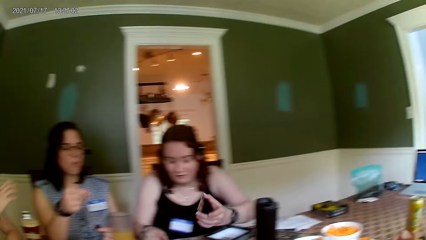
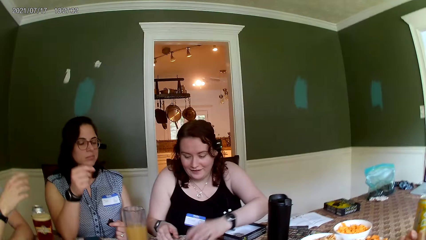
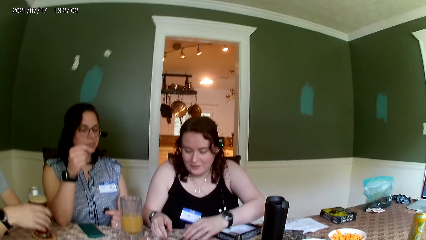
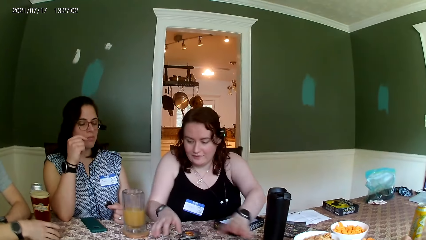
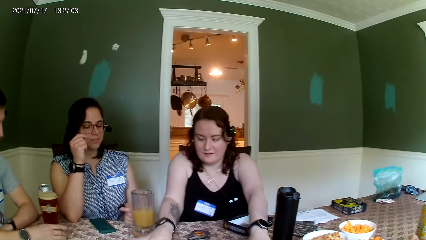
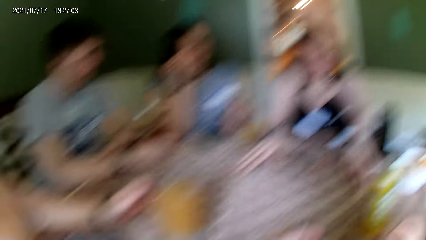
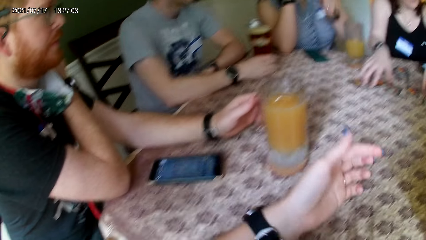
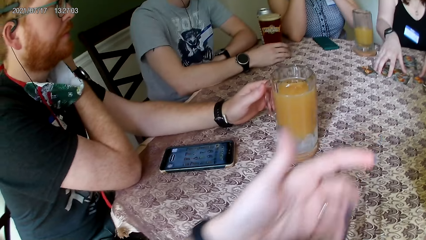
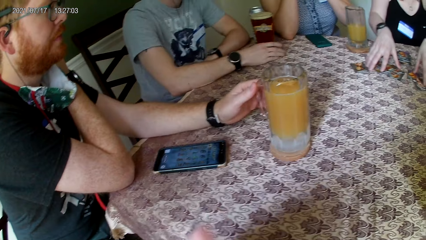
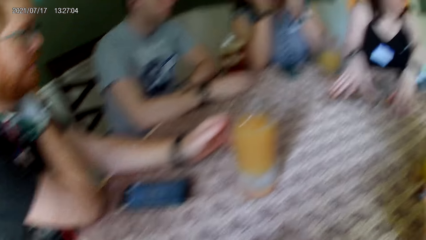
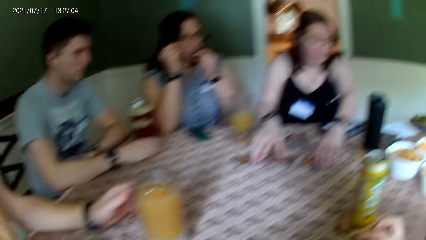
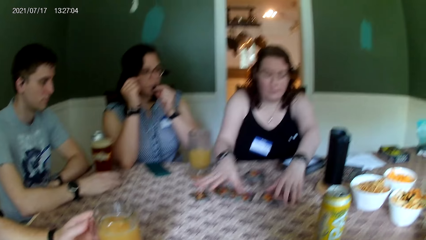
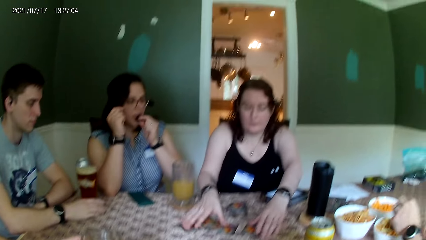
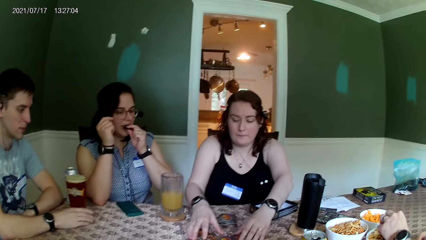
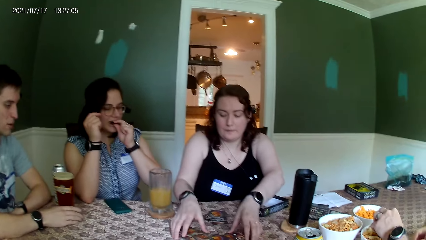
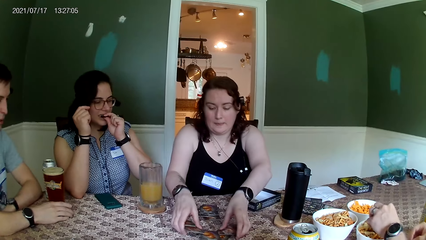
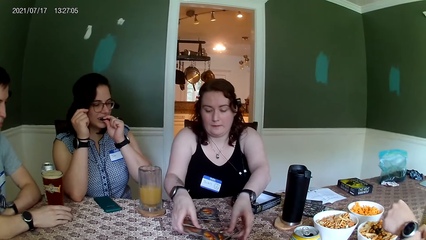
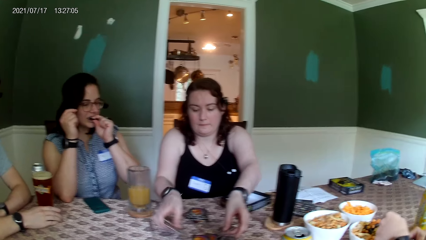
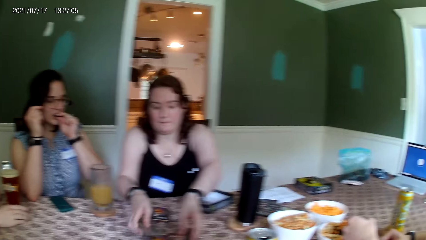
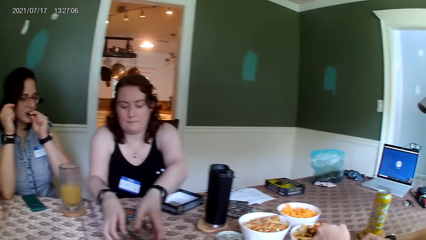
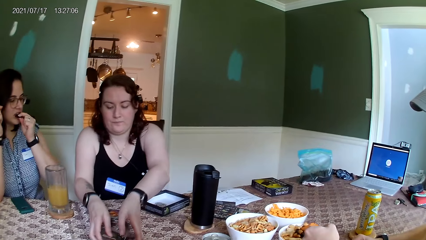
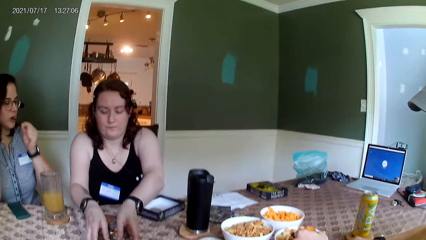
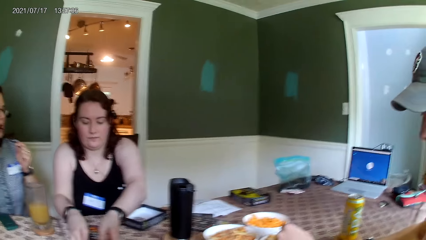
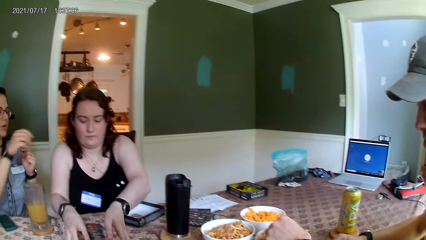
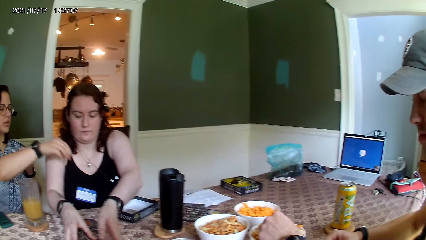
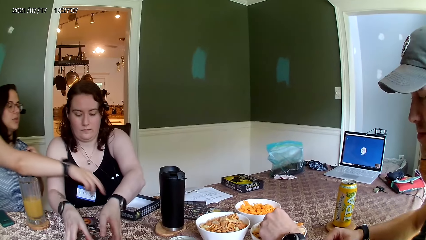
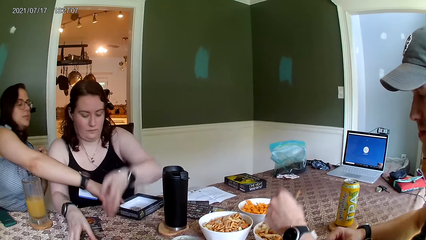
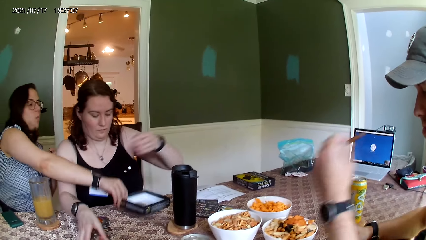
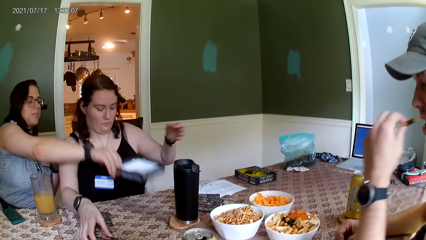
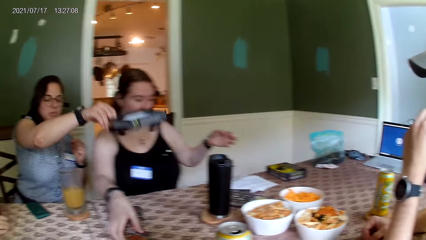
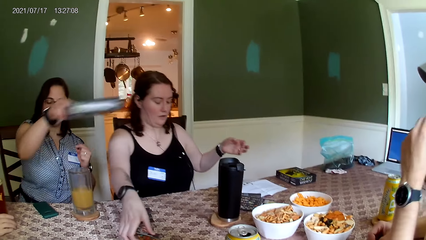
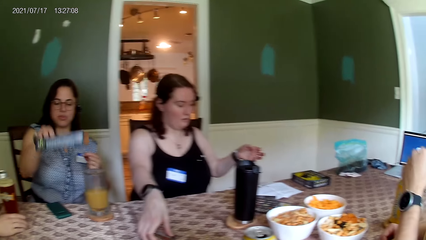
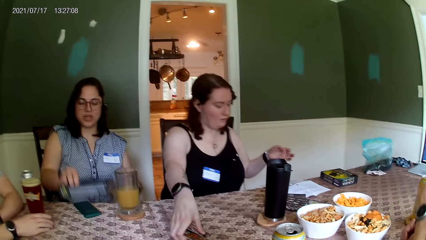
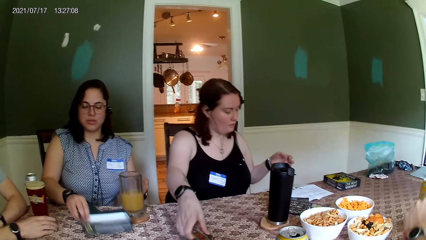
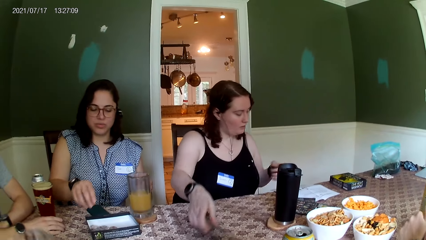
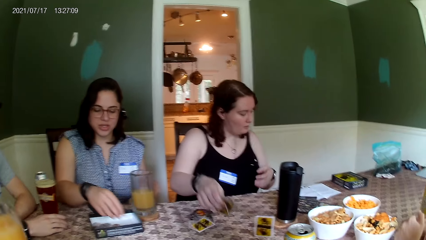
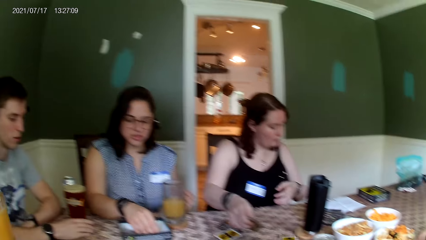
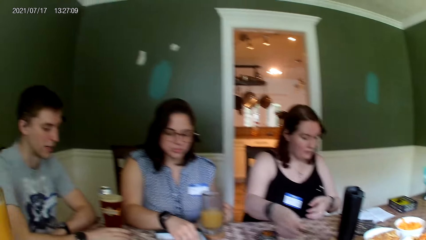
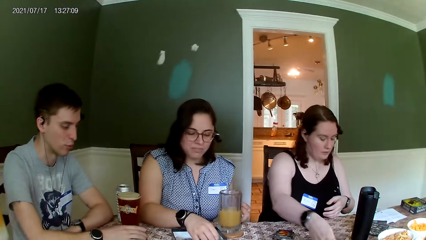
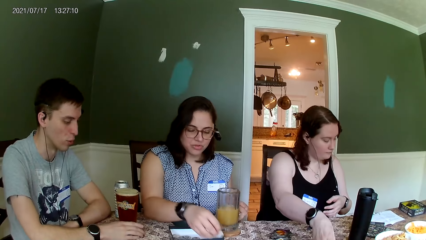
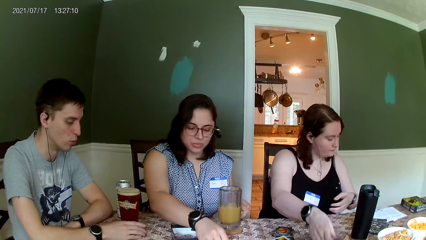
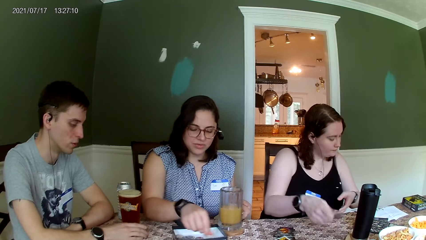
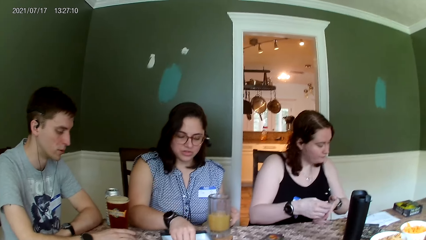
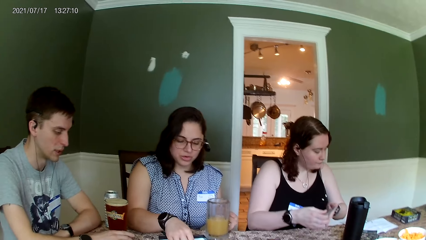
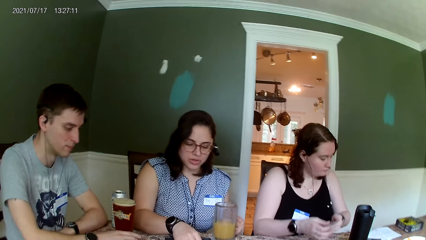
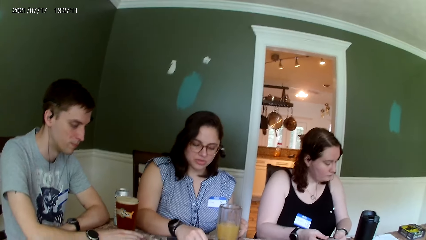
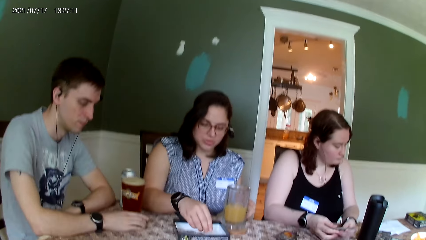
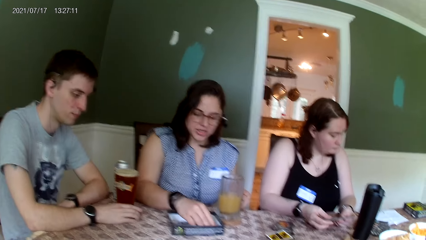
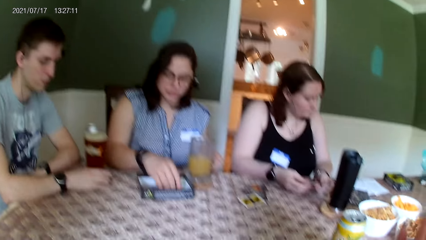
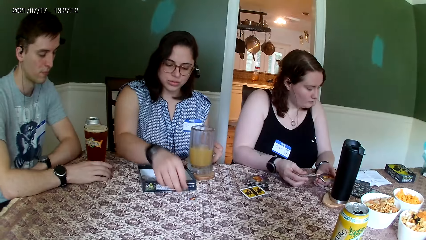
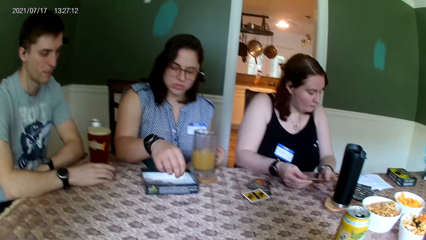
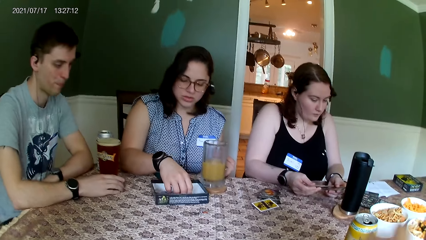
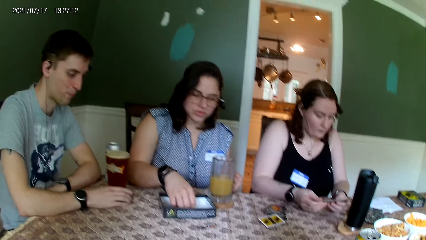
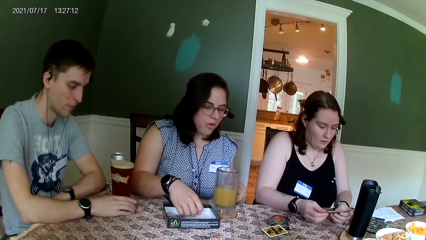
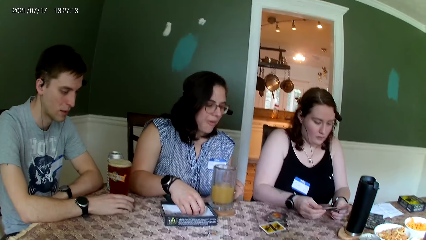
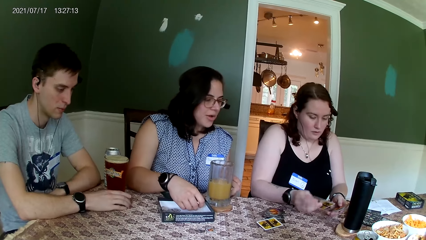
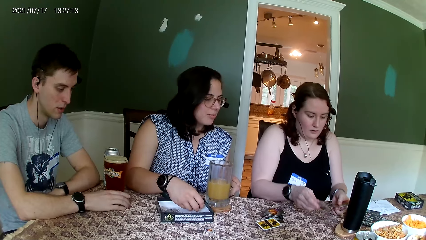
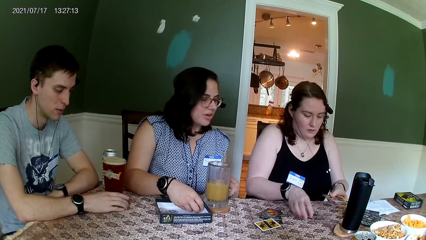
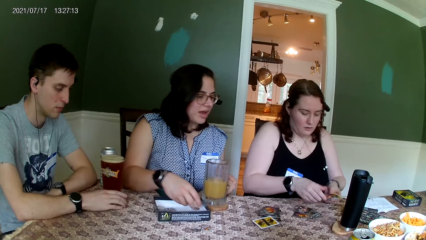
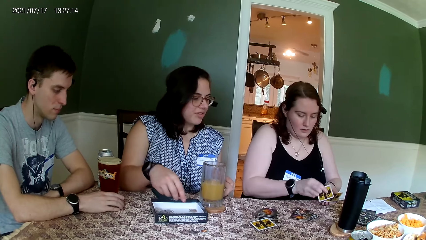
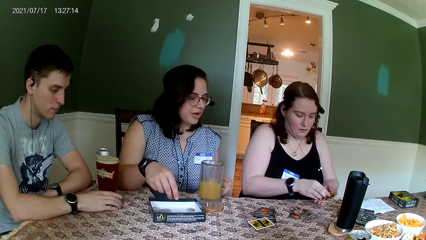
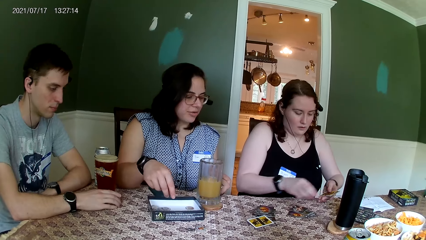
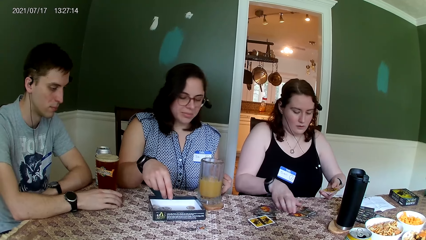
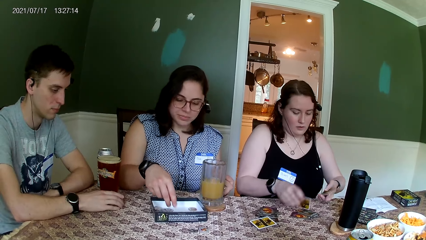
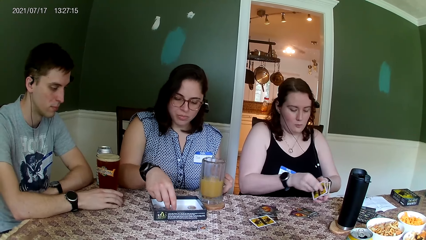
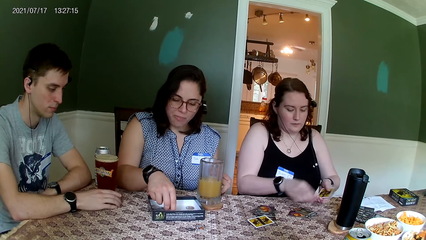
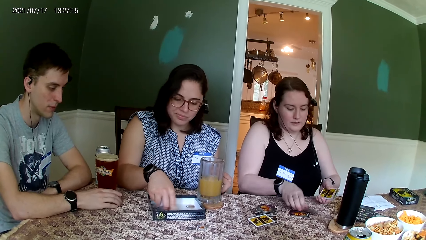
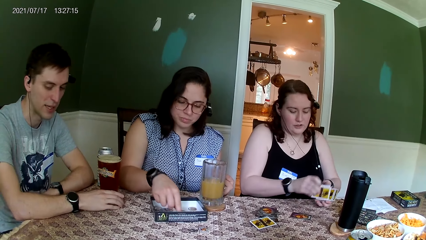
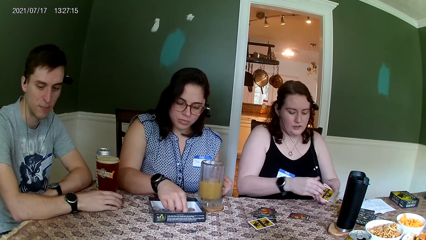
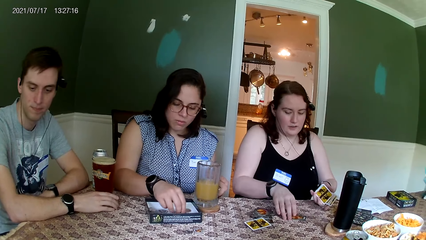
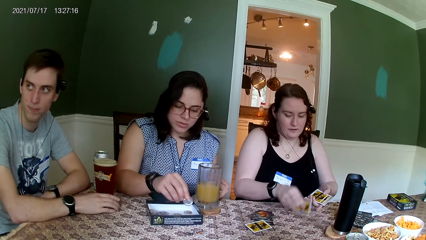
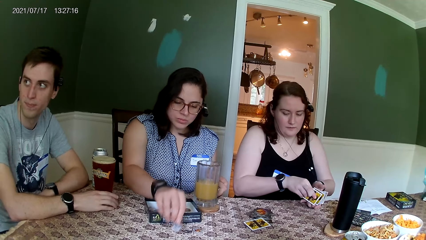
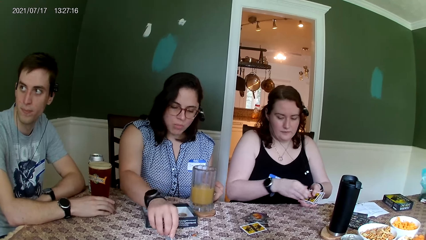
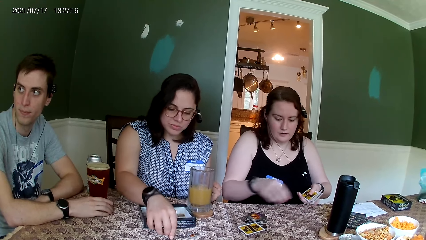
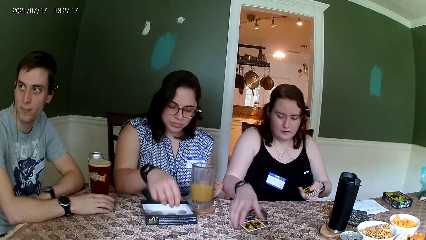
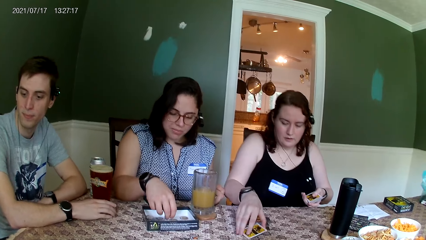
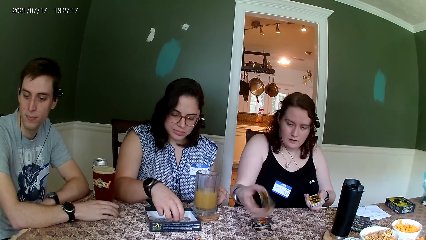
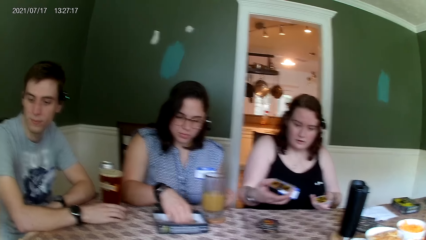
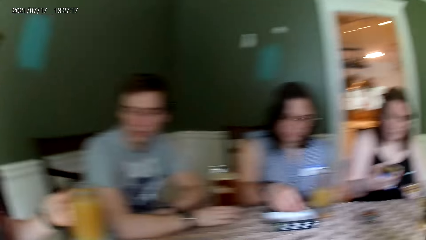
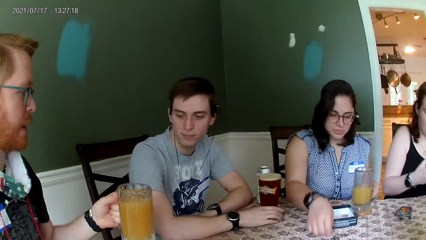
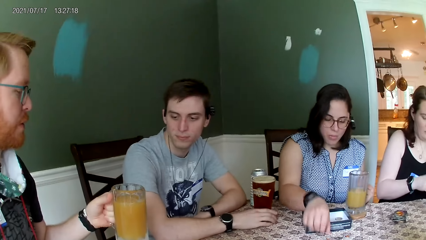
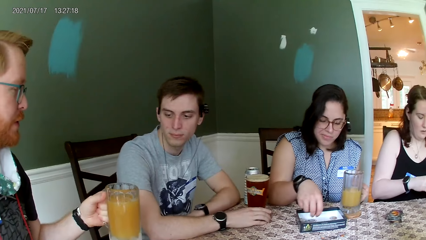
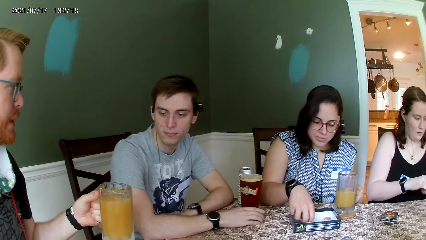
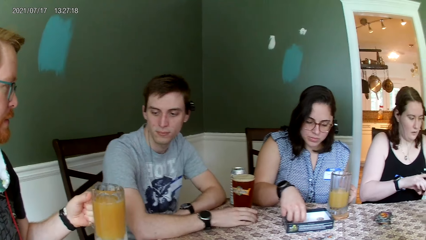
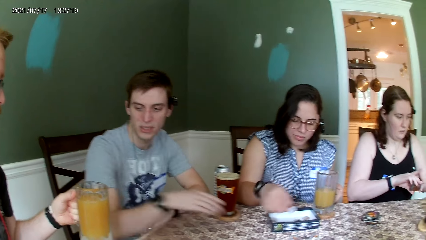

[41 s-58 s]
A woman picks up a card from the table with her left hand. The woman drops the card on the table with her left hand. The woman packs the cards from the table with her hands. Another woman eats a snack. A man eats a snack from the bowl with his left hand. The other woman lifts up a box or bowl from the table with her right hand. The other woman drops the box on the table with her right hand. The other woman moves some chips from the box to the table with her right hand. The other woman touches the chips in the bowl. The first woman counts the cards in her hands. The first woman drops the cards on the table with her right hand. The first woman turns the card in her hand. The first woman picks up cards from the table into her left hand. The other woman moves some chips from the box to the table with her right hand. The first woman picks up a card from the table into her left hand. Another man interacts with a third man.
